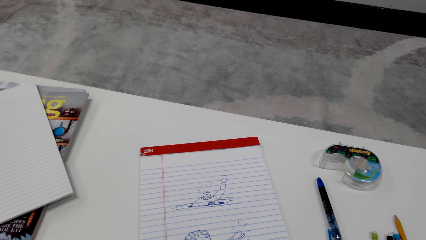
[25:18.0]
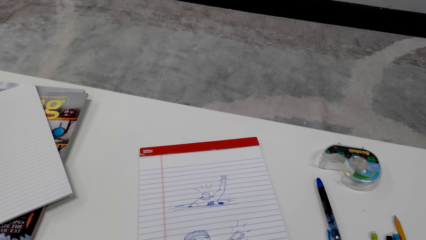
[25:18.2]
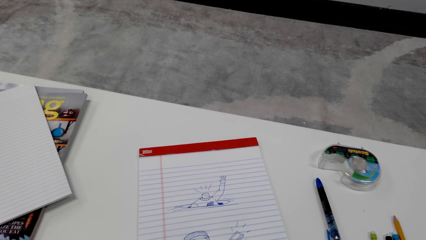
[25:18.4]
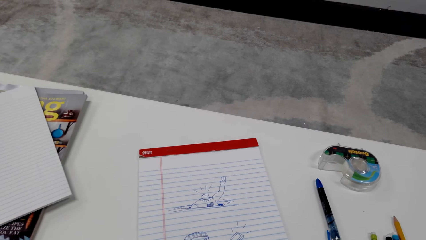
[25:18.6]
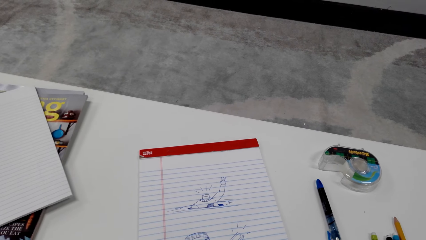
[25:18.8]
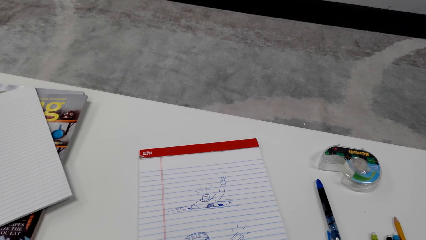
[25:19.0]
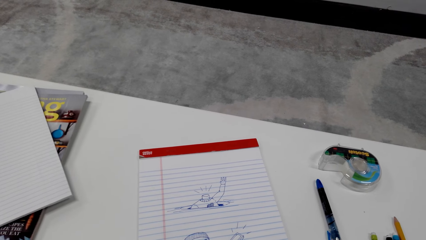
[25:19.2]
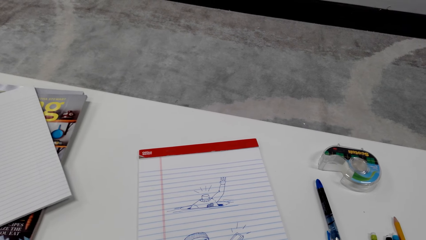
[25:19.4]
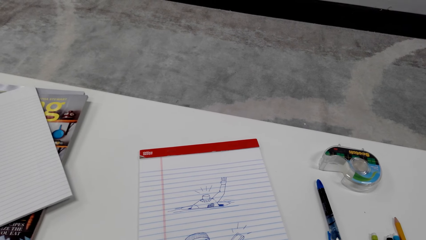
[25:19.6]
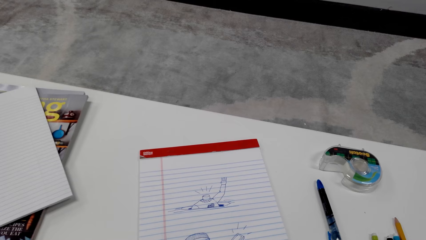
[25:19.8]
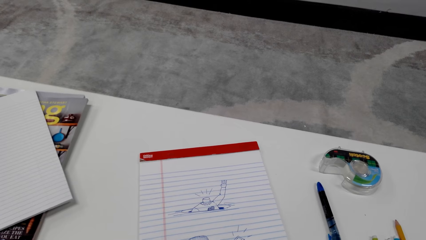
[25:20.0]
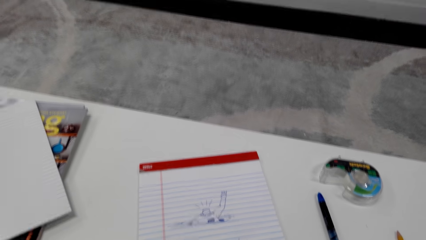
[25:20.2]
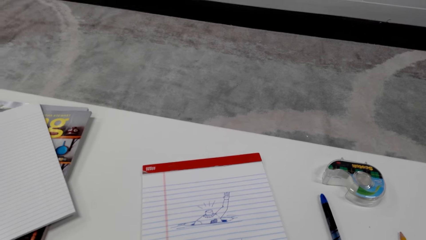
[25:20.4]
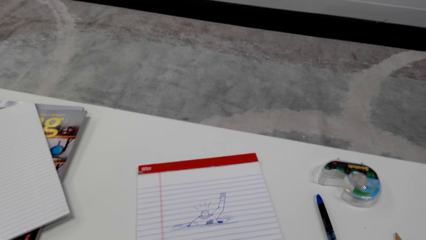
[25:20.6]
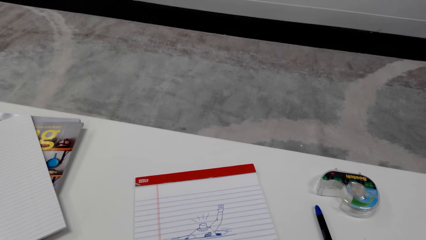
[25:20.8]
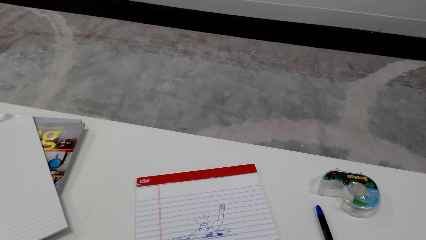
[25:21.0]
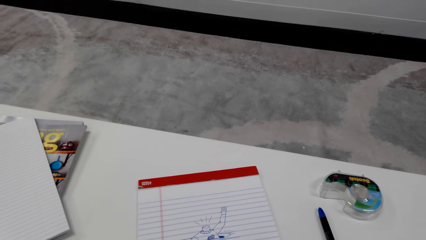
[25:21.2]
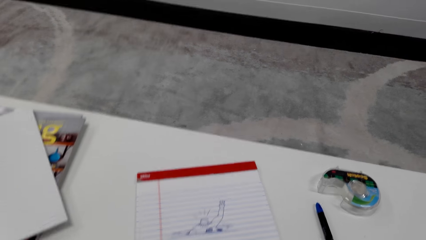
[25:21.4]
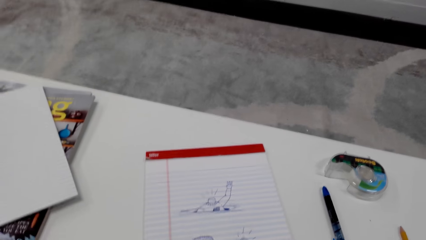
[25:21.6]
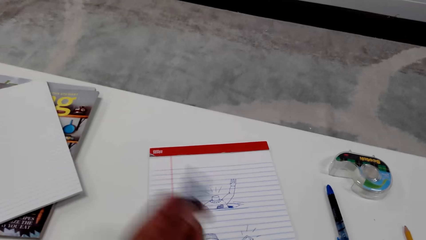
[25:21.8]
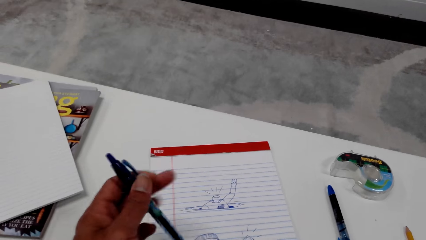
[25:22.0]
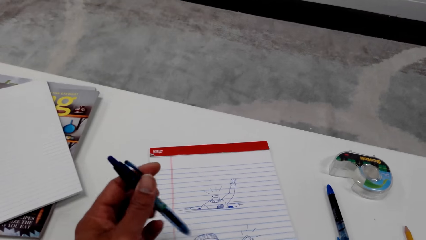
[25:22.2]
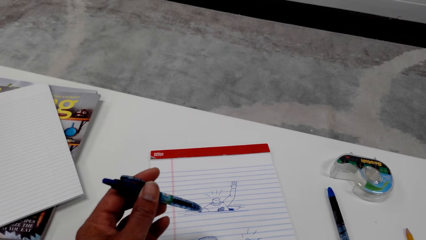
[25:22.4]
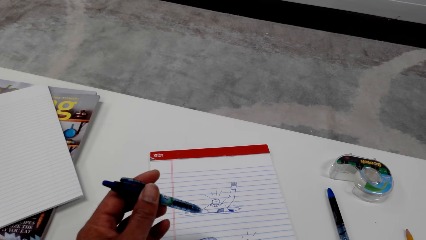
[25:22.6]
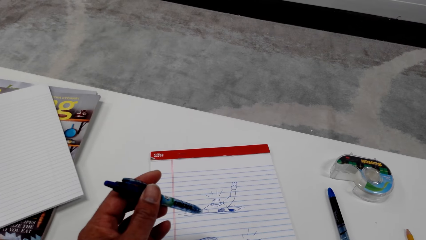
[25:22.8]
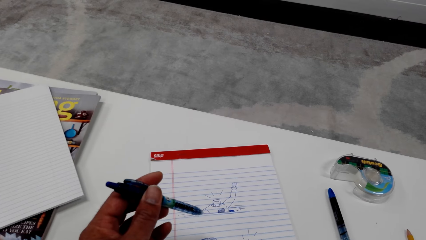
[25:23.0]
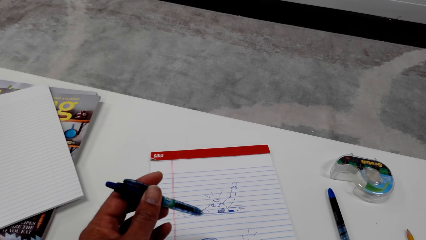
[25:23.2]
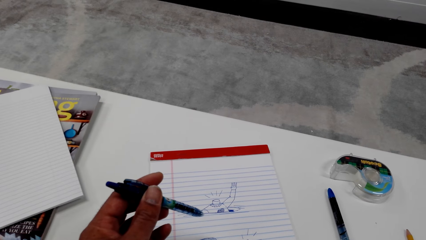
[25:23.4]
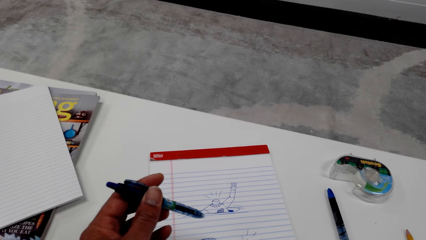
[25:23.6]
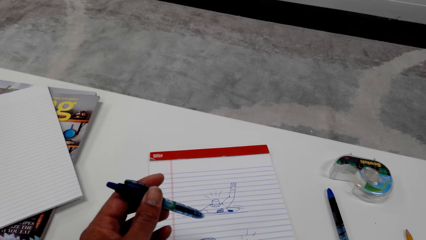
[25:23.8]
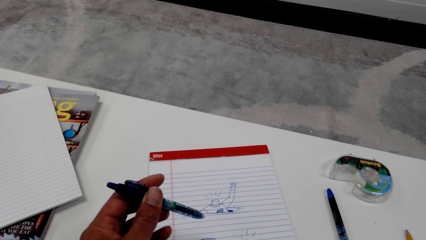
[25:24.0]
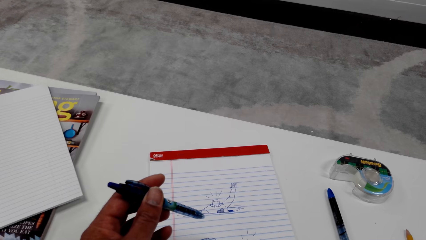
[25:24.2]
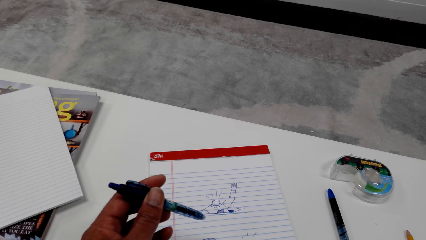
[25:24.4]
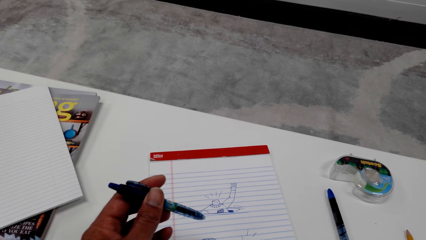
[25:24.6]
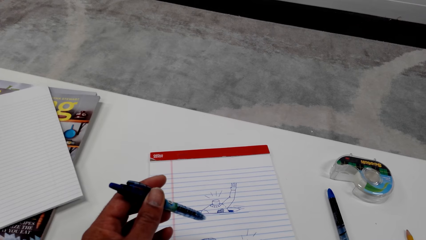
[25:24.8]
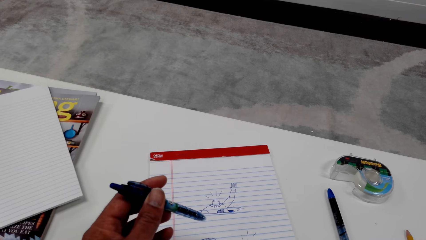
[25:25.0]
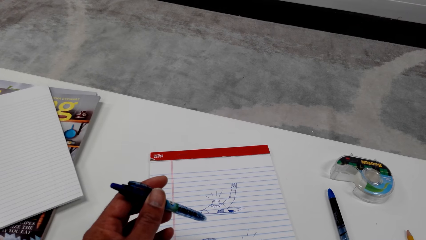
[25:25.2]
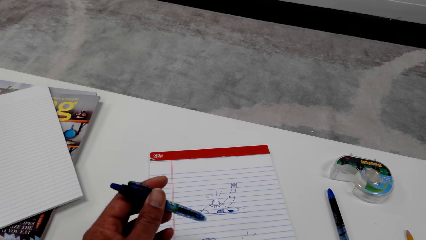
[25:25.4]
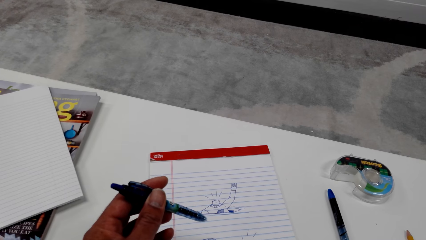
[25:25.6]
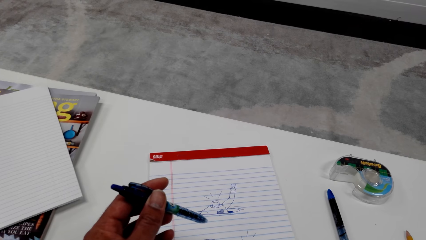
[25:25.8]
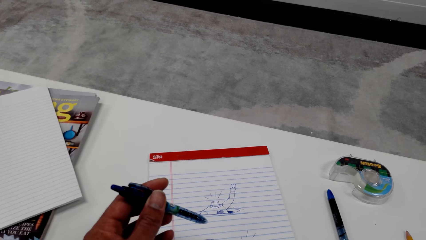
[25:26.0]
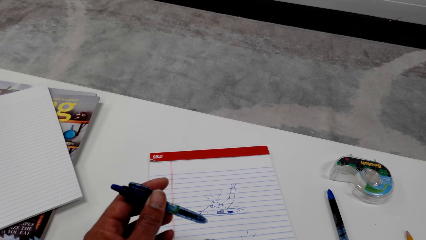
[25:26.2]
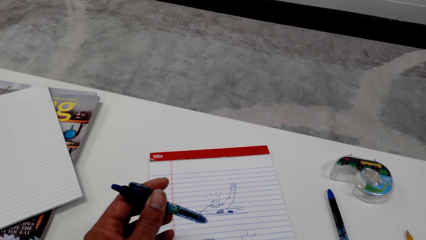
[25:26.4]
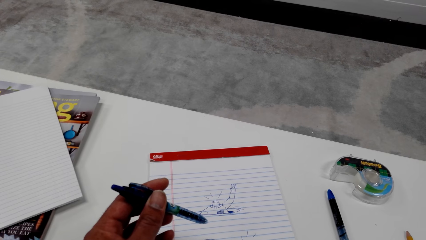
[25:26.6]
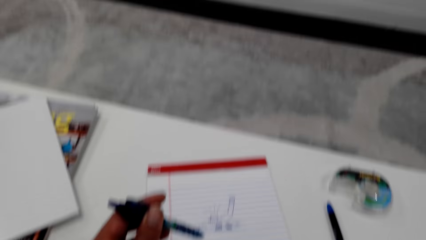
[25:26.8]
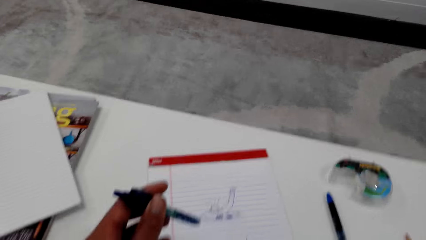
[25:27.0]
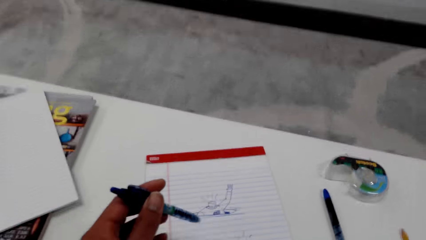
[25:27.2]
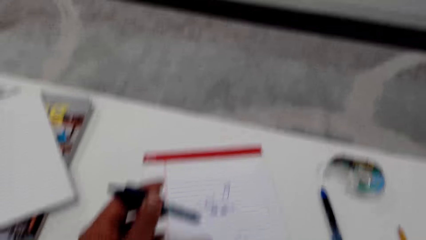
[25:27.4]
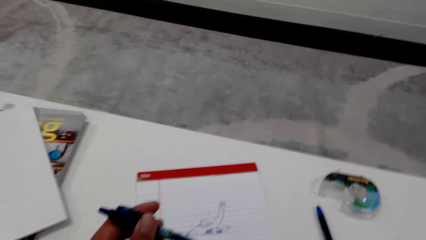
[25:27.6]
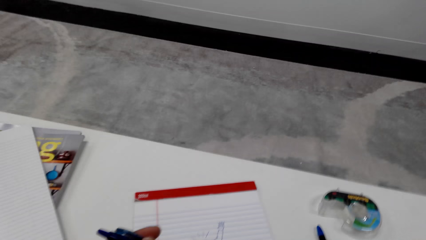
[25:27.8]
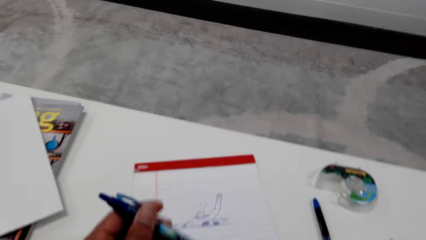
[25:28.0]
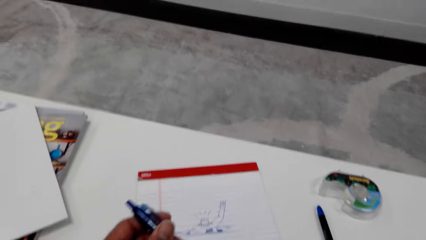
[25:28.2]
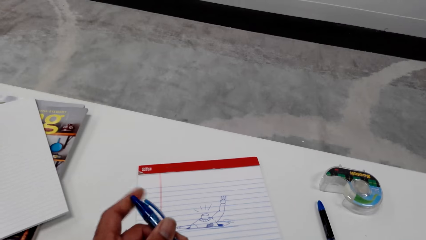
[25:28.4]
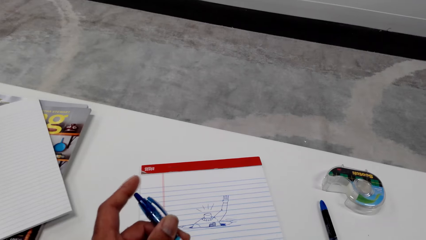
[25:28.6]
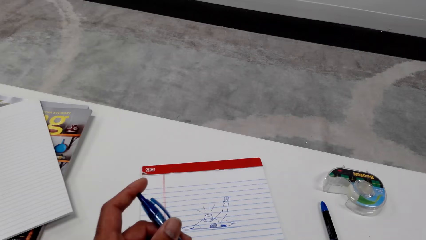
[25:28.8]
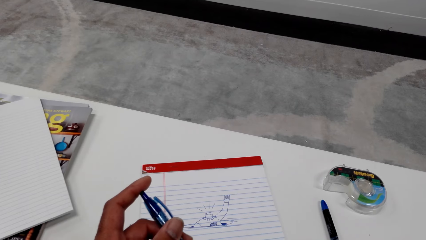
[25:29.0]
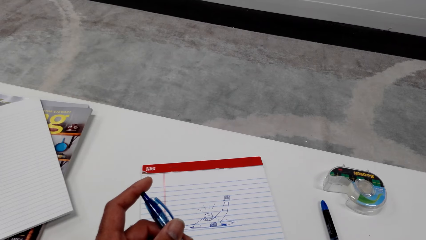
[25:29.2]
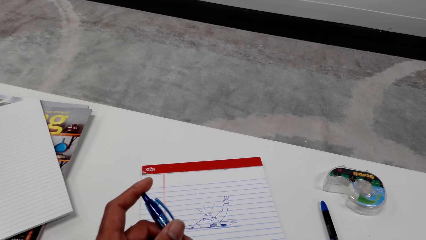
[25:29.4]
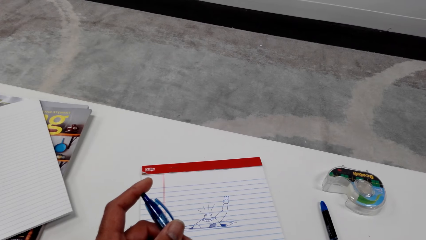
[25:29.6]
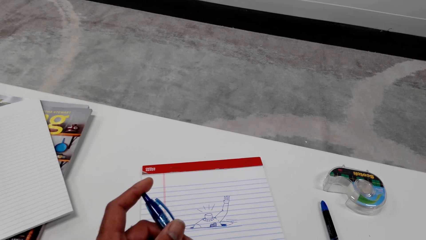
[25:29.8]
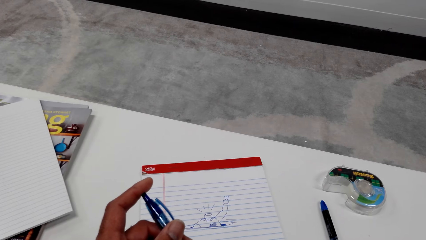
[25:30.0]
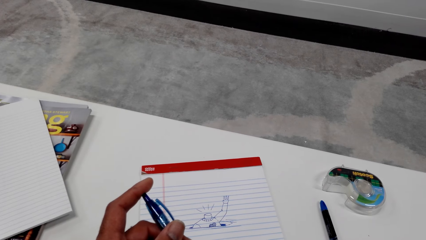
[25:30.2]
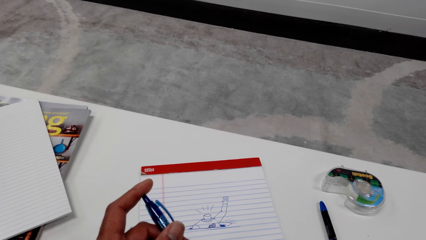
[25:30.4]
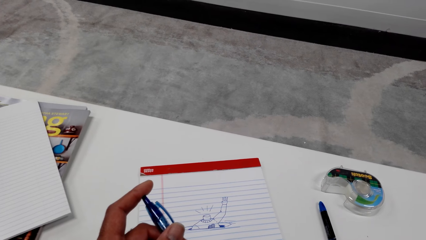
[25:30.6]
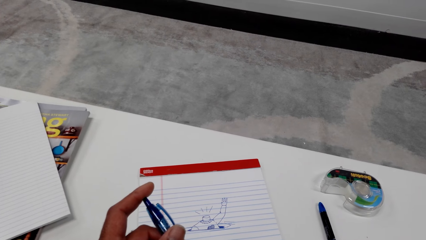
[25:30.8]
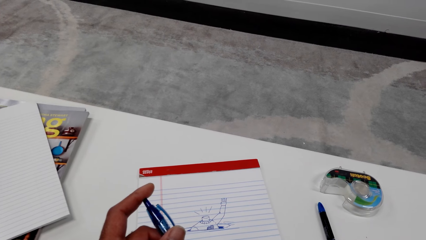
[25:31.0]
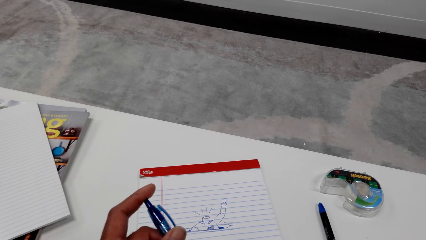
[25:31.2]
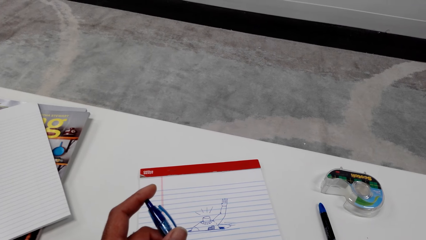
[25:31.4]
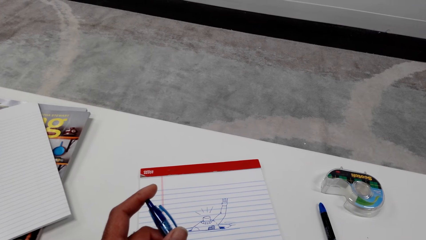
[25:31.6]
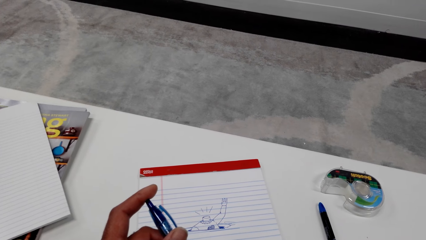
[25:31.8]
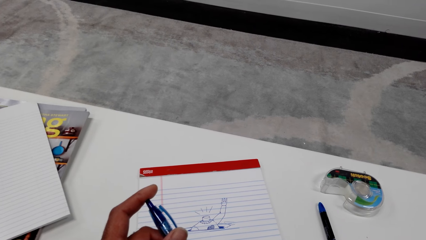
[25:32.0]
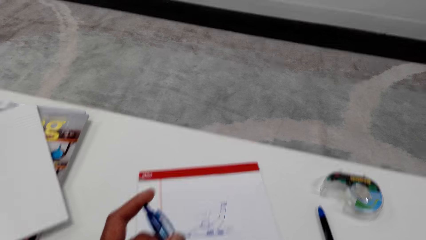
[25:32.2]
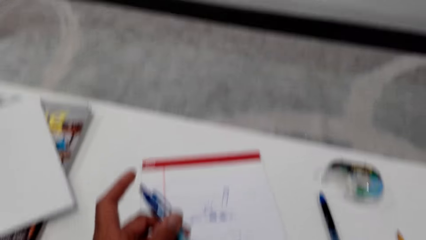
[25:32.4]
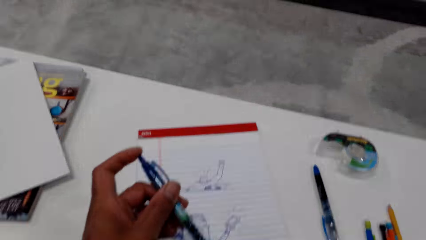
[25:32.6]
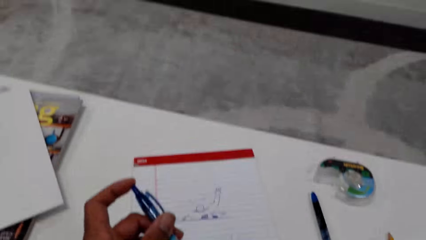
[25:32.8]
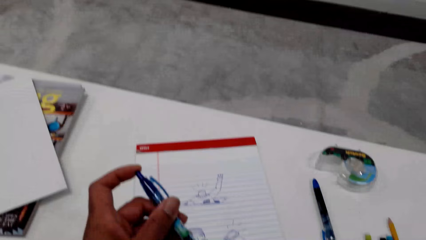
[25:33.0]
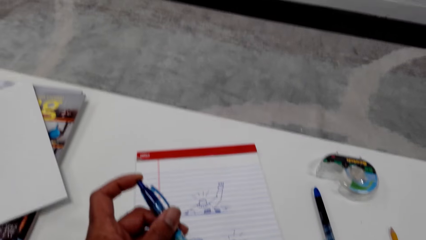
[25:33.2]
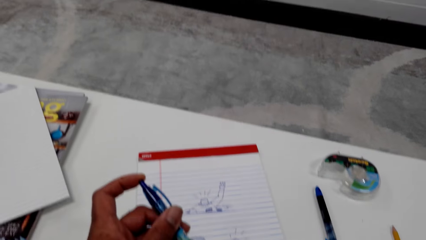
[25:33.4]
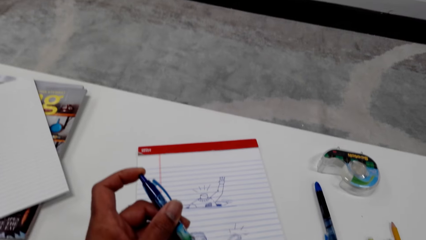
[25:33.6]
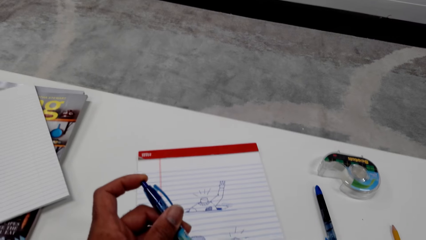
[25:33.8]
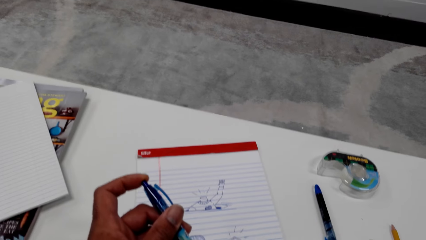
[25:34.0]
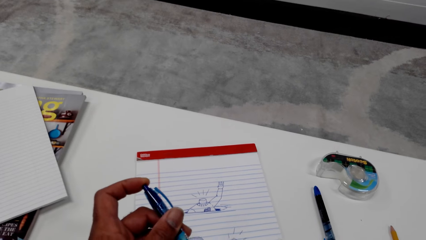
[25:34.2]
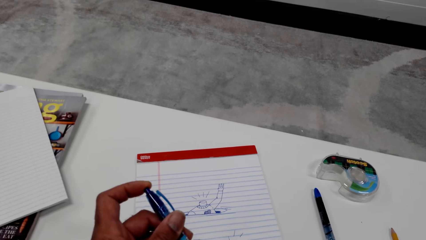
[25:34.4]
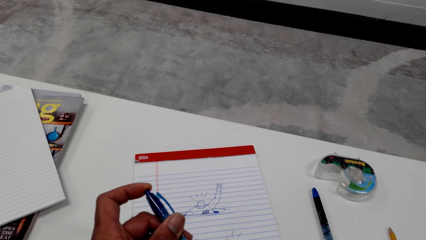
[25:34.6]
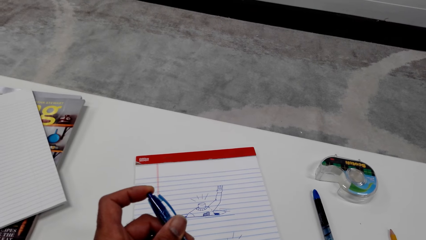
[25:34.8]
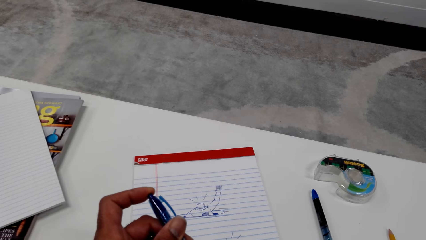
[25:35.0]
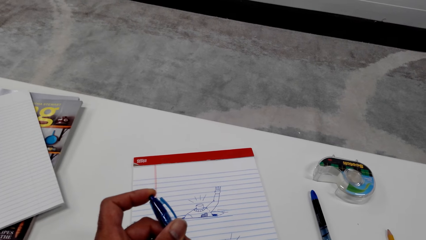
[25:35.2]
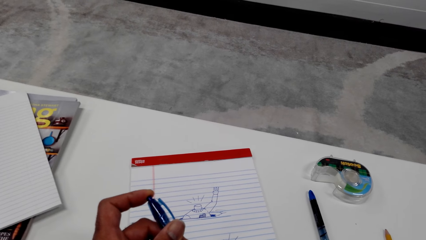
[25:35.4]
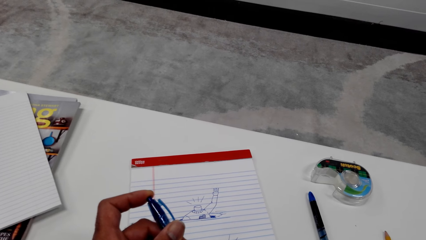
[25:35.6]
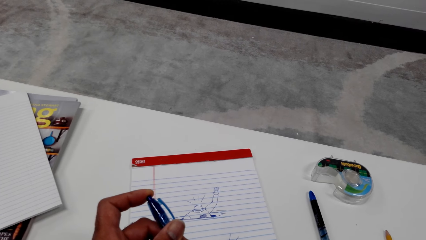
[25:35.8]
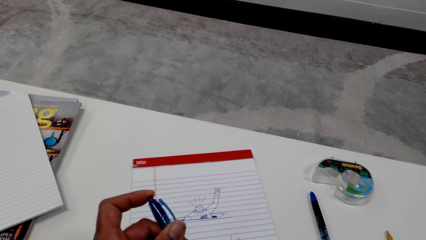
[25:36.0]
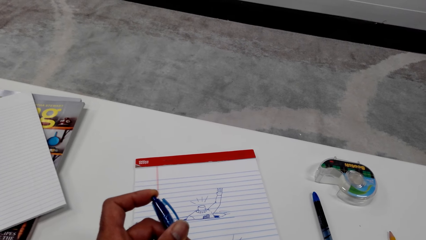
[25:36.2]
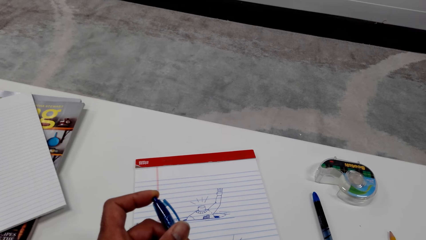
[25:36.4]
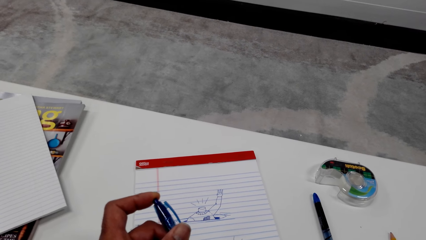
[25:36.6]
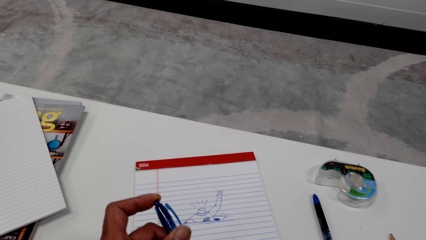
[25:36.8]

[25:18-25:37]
The camera wearer talks to a woman. The woman talks to the camera wearer. The camera wearer lifts a pen and plays with the pen. They talk to the woman, talk on the phone, tap the pen, and play with the pen. The woman talks to the camera wearer. The camera wearer talks to the woman. The woman talks to the camera wearer.
